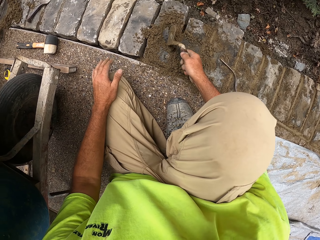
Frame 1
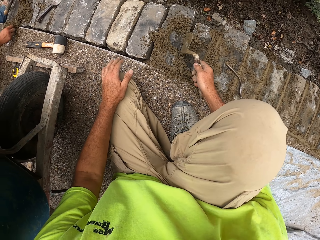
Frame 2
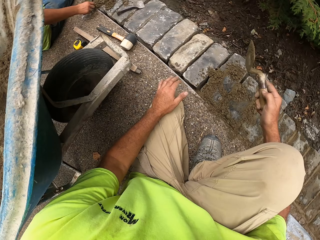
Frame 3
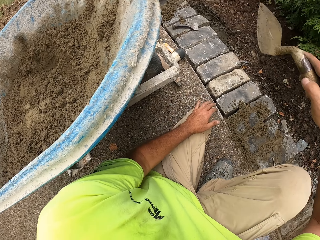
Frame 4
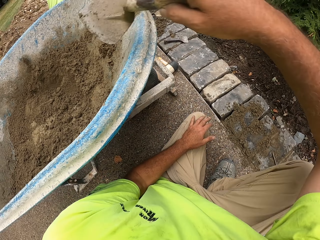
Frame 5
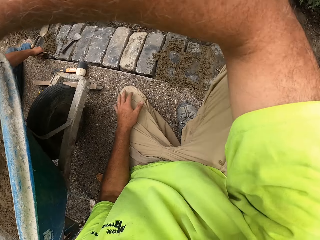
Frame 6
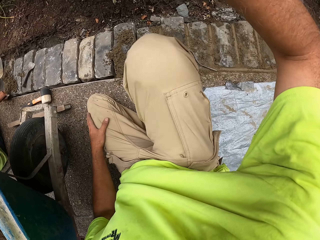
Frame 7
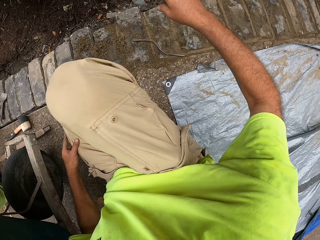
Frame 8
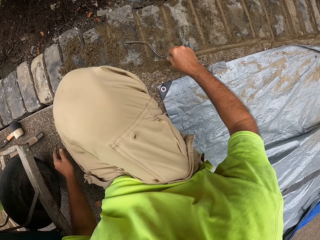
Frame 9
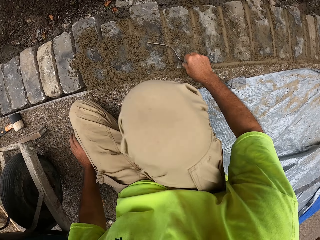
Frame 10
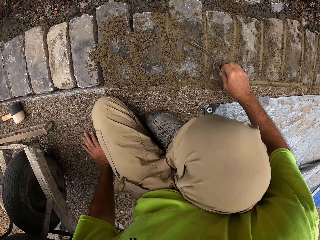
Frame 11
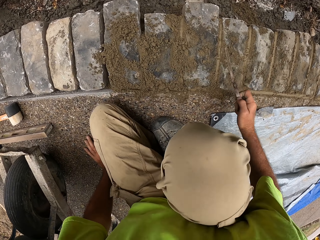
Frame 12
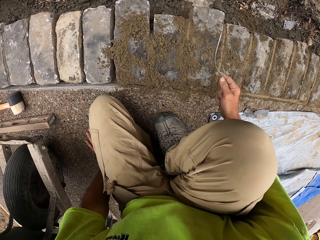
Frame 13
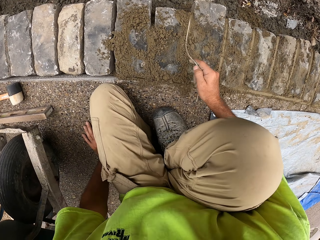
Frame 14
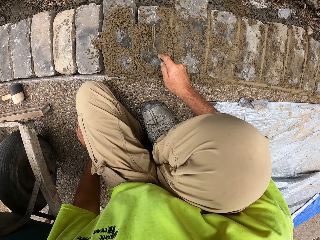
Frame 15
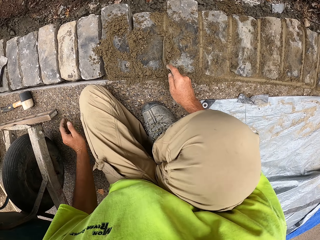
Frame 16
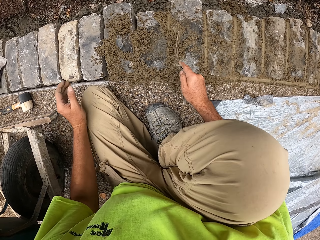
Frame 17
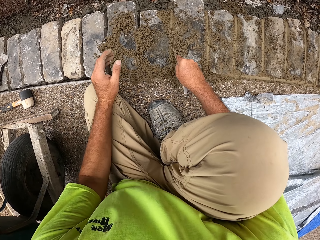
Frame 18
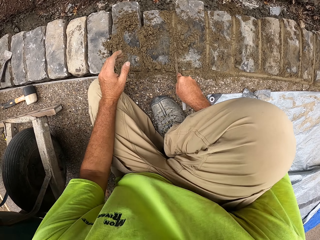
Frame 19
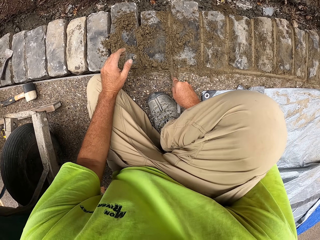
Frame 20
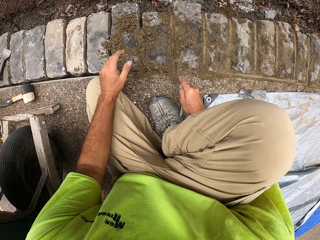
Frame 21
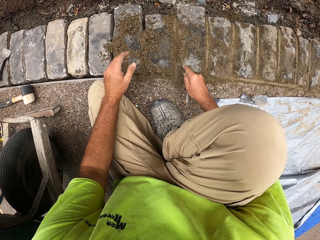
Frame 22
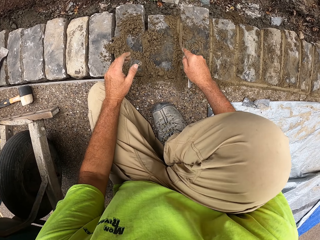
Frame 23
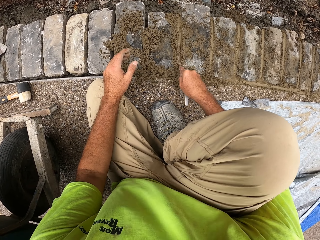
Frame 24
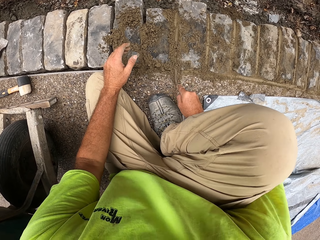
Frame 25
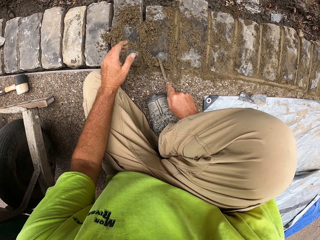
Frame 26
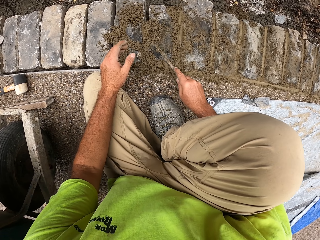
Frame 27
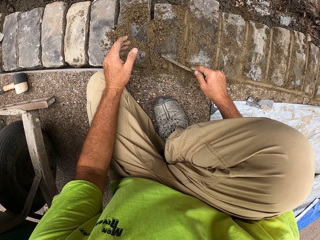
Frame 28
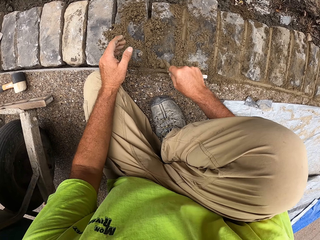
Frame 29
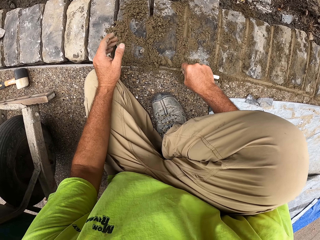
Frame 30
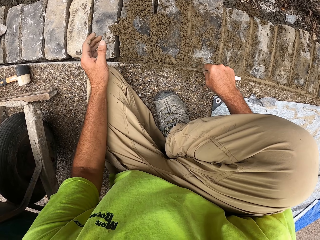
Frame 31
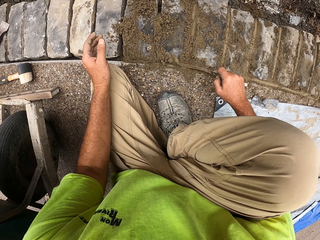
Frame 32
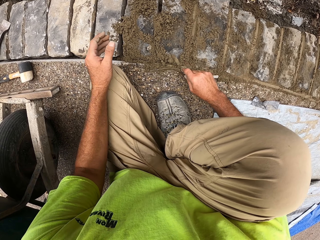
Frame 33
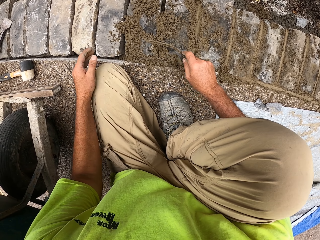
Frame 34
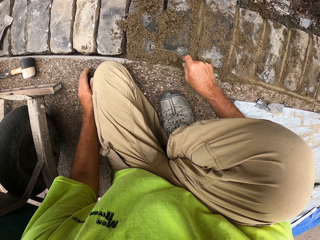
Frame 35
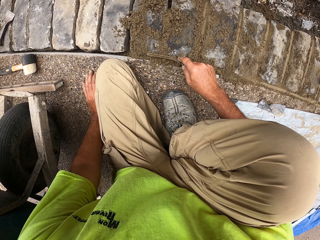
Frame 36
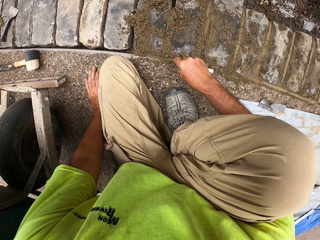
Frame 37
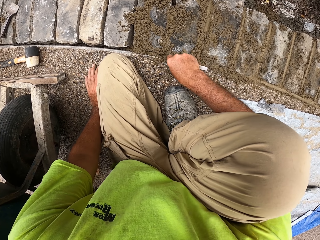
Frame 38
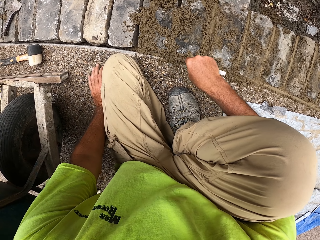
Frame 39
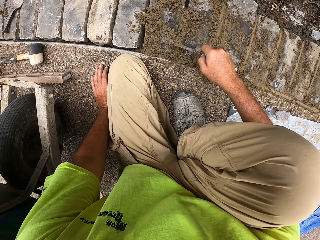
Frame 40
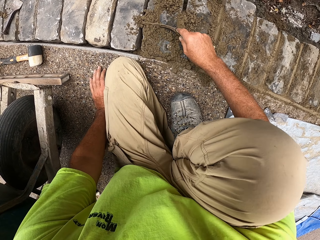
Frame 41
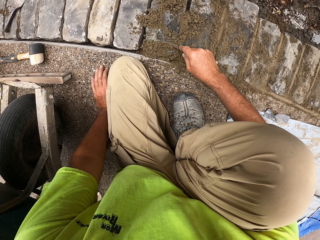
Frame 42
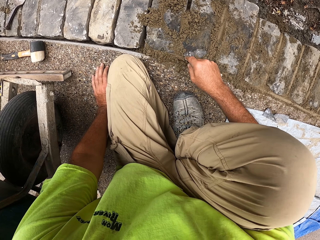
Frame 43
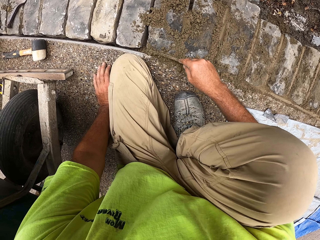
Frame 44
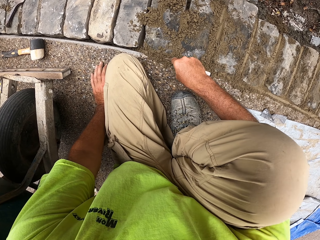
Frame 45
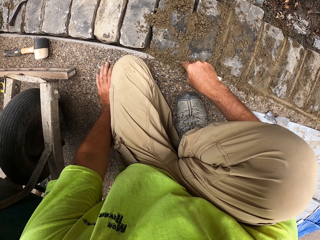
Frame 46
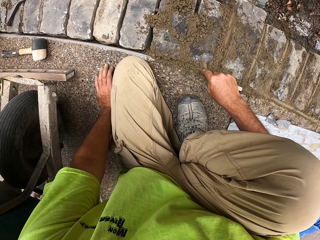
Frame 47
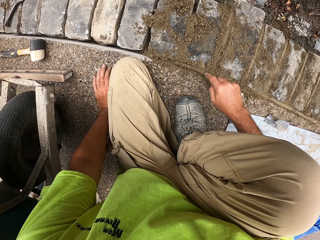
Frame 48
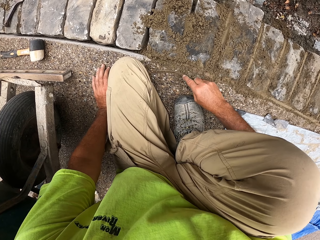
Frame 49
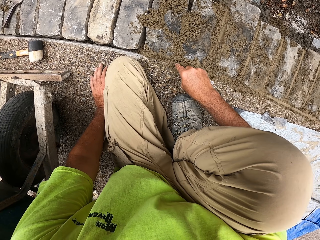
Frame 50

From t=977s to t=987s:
The camera wearer drops the masonry trowel. They pick up a trowel, press the concrete with the trowel, and spread the cement paste on the brick.

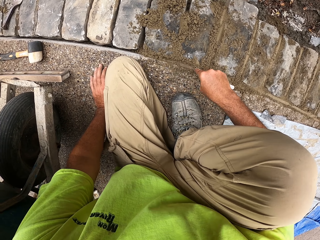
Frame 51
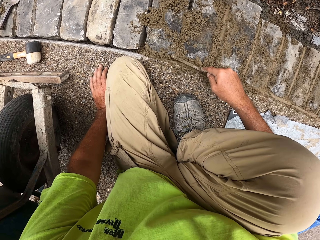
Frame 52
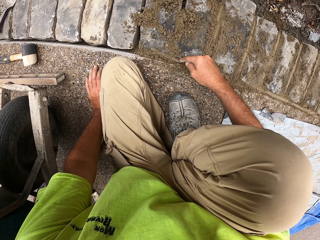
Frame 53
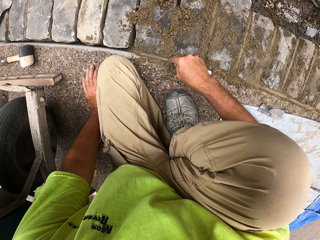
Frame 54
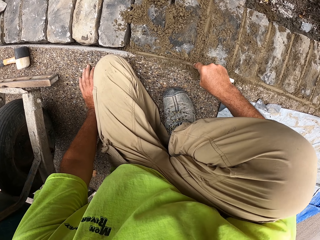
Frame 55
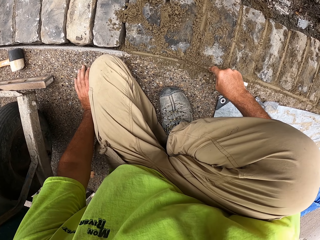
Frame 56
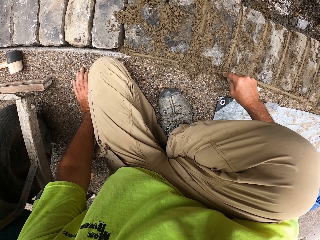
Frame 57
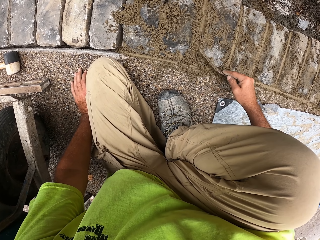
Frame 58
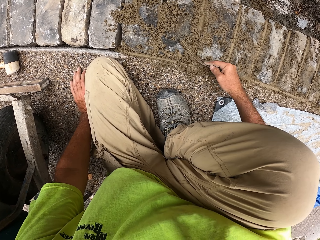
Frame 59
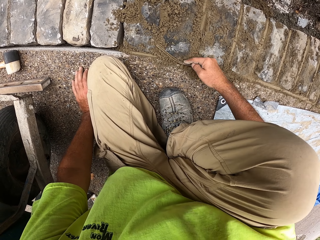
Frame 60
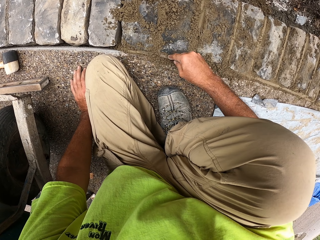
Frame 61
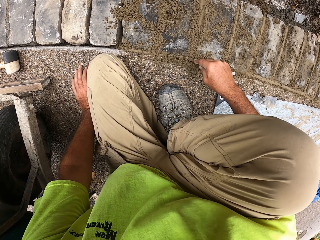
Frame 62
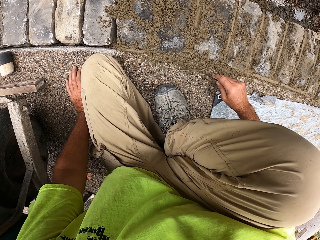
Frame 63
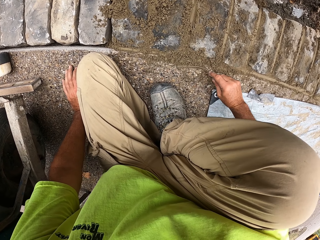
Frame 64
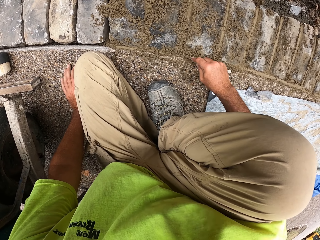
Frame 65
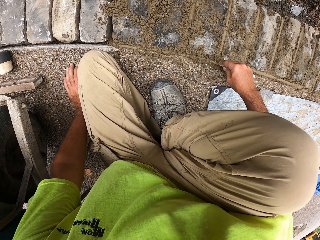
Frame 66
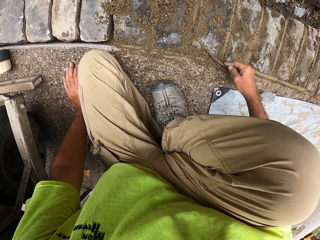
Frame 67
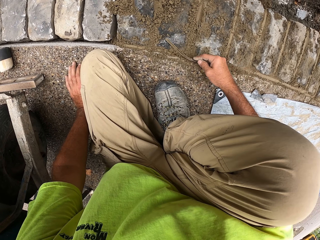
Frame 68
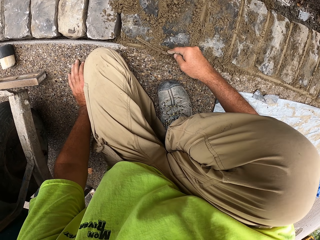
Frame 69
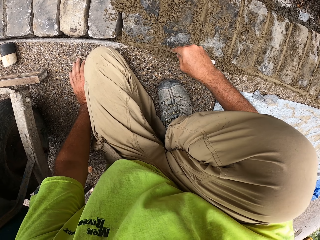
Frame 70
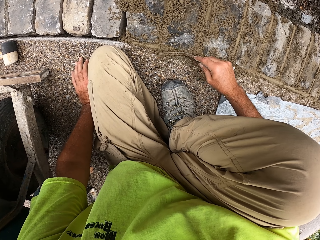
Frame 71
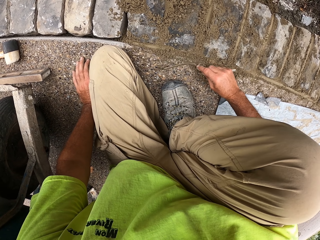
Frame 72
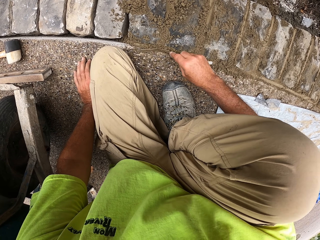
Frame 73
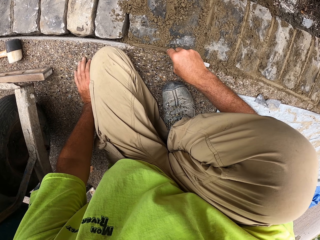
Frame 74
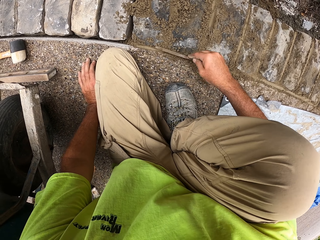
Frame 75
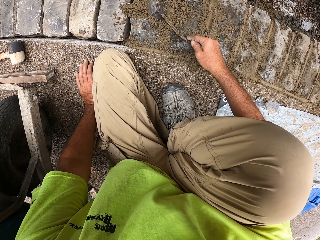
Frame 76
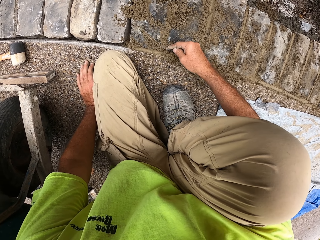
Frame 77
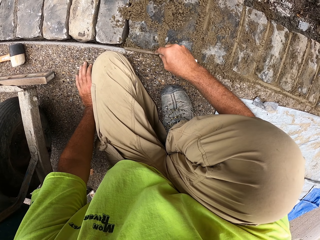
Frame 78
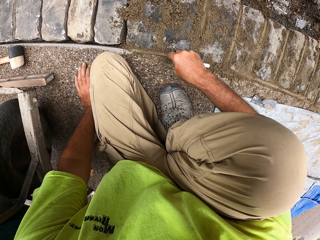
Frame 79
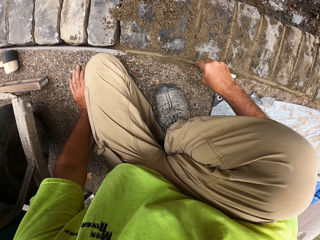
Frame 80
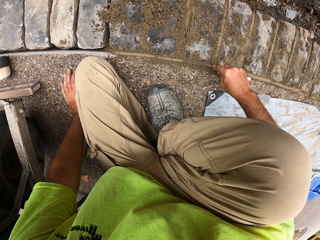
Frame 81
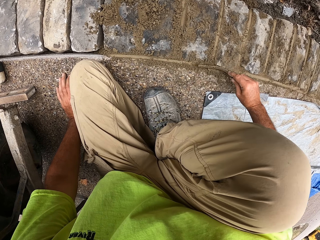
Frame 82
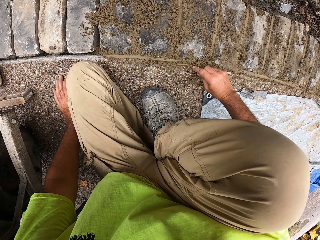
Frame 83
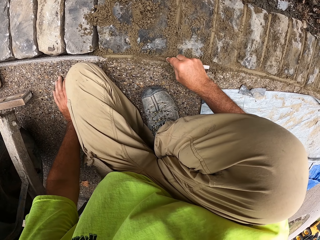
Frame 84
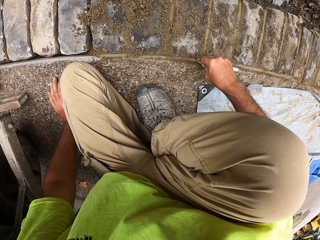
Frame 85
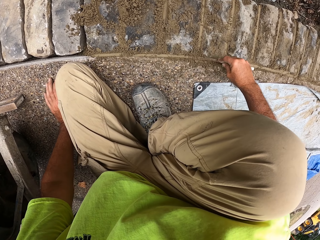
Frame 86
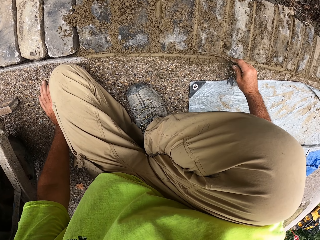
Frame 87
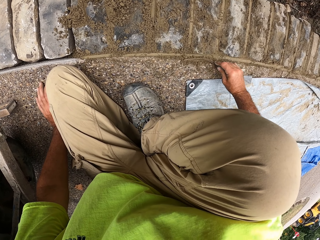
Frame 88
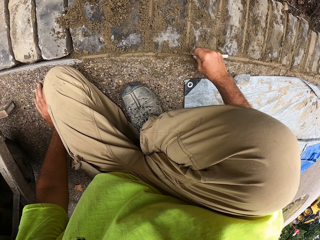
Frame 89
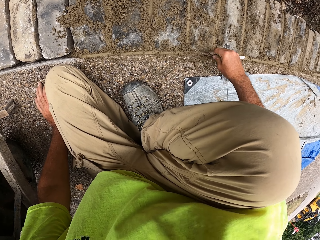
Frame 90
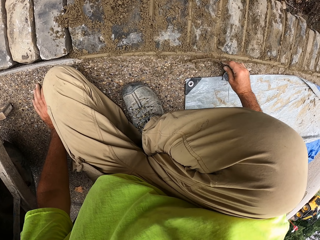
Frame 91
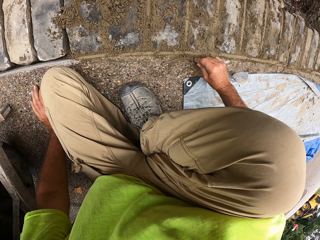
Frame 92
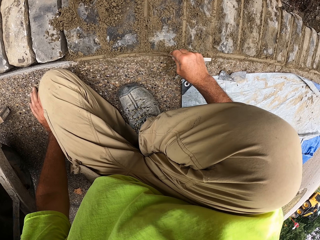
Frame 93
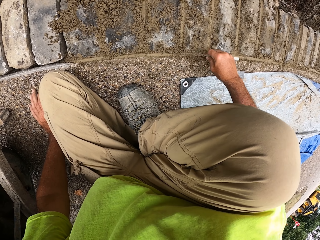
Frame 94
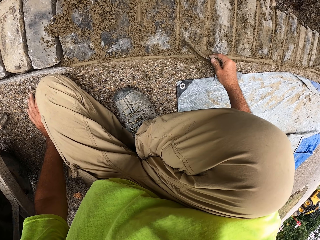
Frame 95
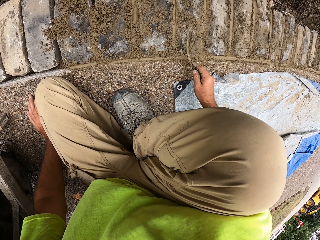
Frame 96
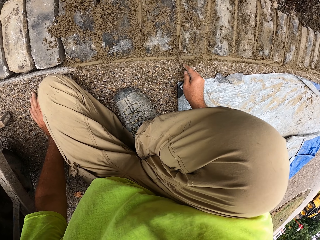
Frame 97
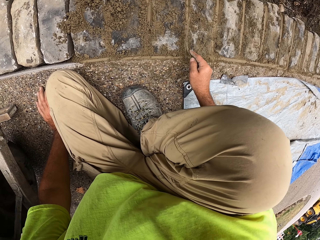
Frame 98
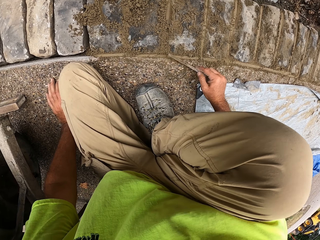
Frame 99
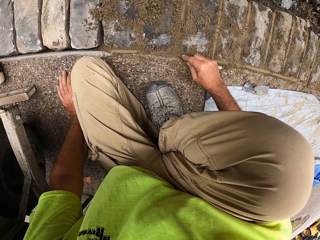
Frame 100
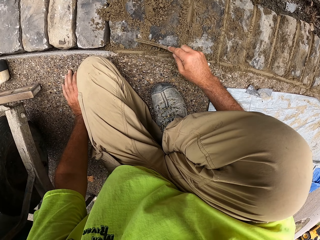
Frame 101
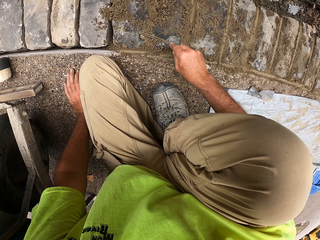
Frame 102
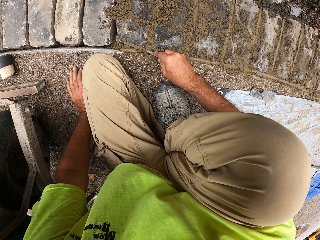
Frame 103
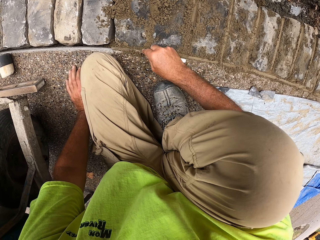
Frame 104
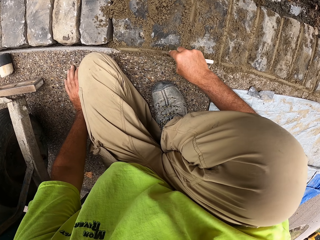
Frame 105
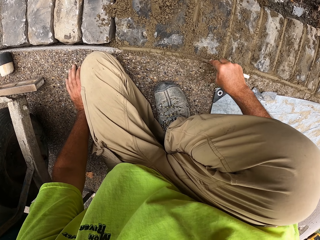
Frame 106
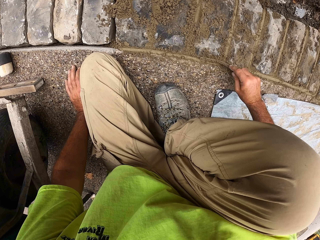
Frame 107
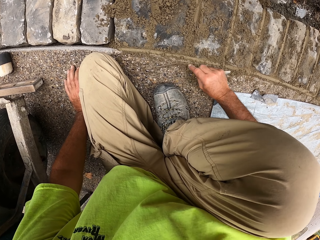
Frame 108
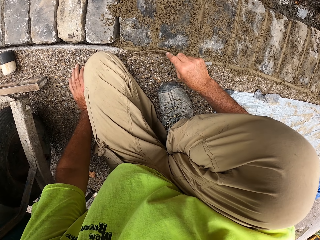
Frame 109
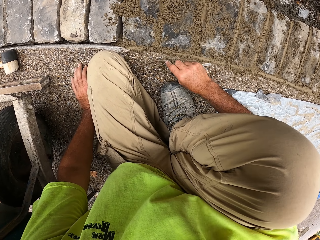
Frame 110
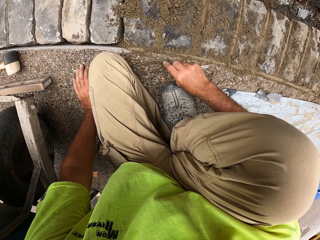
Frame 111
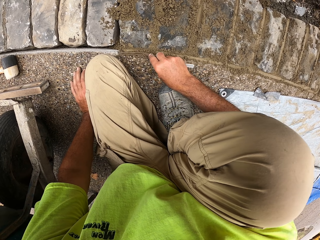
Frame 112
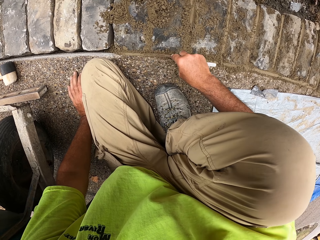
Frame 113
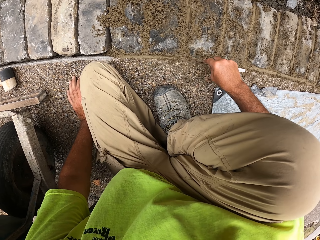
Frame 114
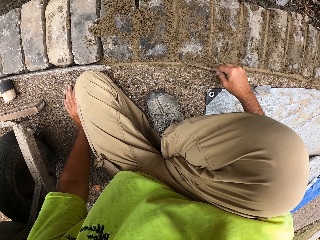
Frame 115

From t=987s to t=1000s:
The camera wearer presses the concrete with a trowel.
